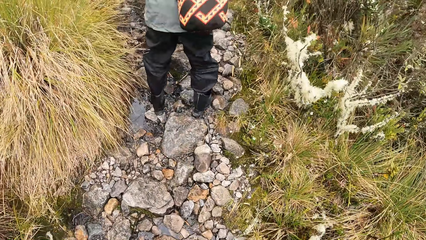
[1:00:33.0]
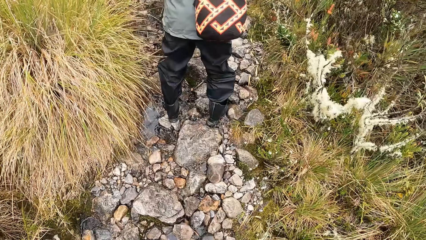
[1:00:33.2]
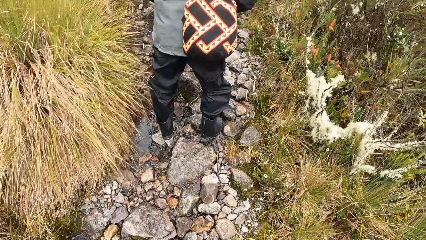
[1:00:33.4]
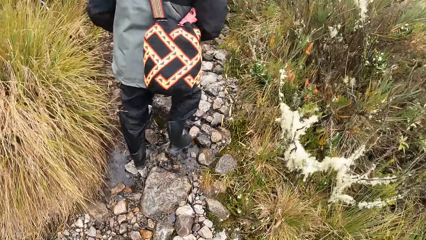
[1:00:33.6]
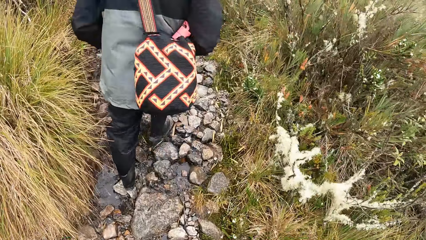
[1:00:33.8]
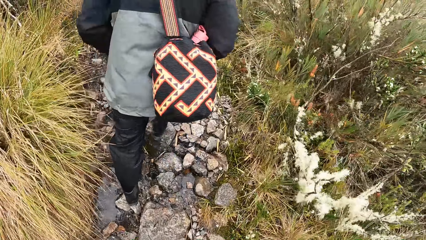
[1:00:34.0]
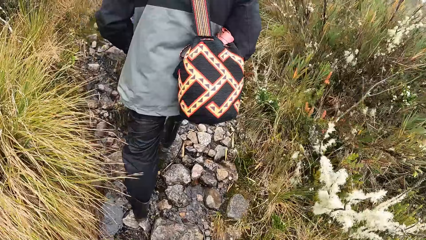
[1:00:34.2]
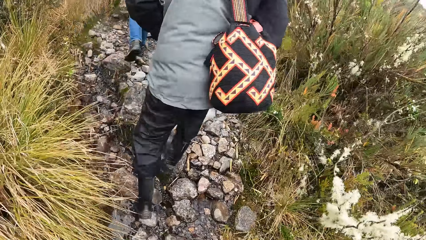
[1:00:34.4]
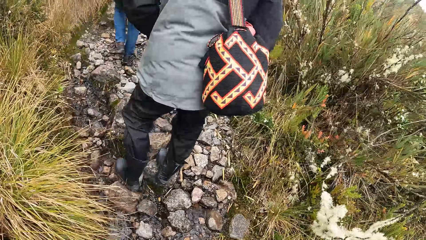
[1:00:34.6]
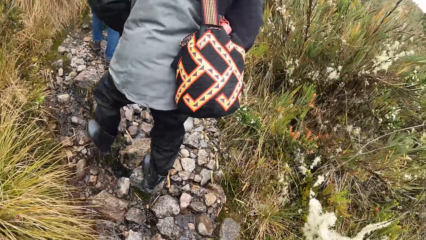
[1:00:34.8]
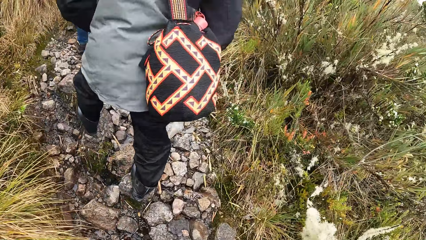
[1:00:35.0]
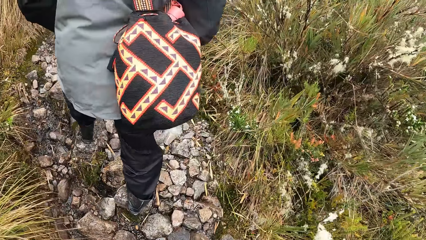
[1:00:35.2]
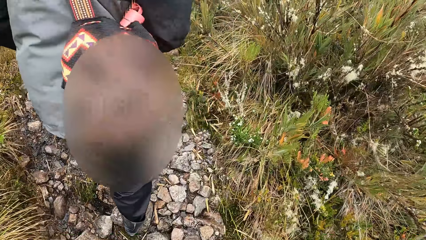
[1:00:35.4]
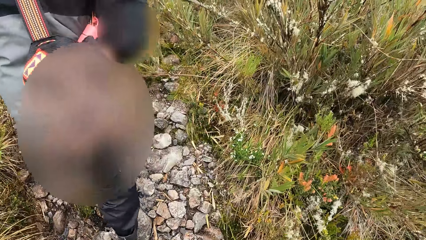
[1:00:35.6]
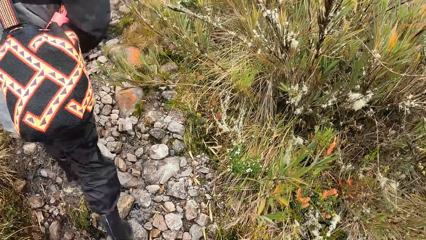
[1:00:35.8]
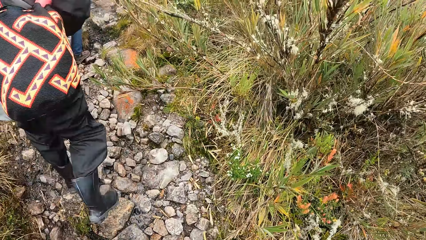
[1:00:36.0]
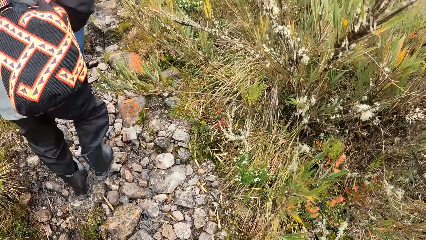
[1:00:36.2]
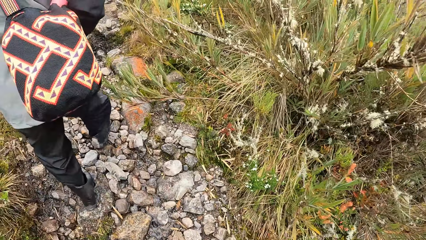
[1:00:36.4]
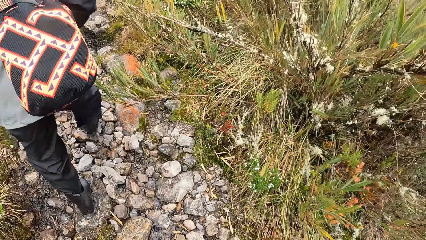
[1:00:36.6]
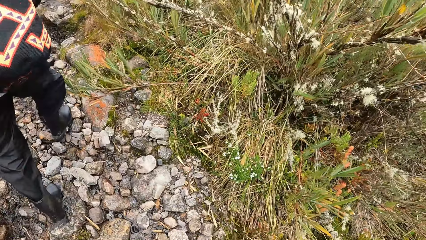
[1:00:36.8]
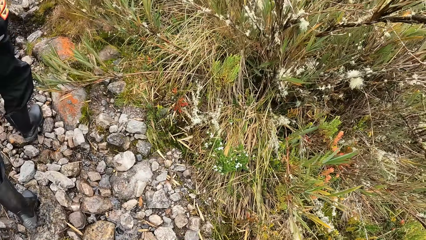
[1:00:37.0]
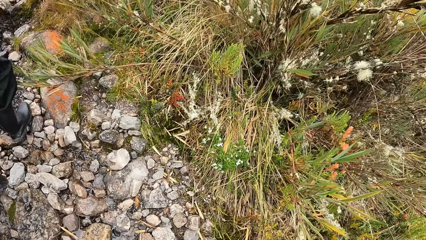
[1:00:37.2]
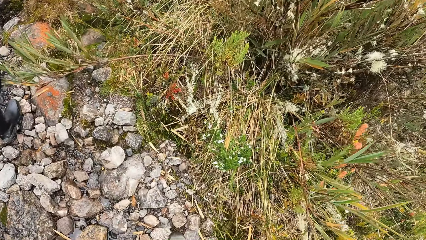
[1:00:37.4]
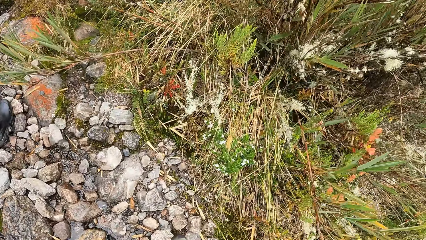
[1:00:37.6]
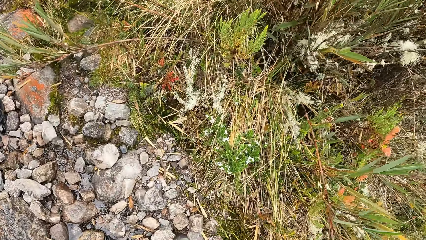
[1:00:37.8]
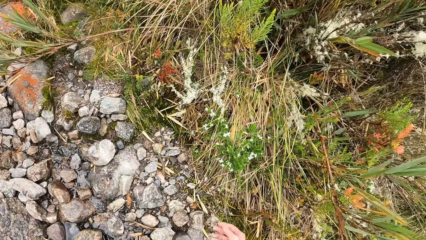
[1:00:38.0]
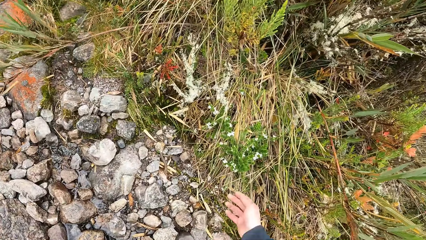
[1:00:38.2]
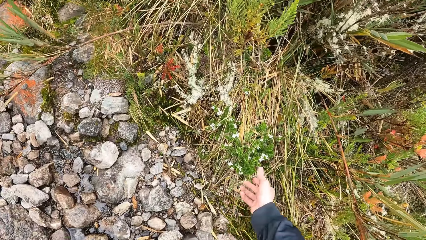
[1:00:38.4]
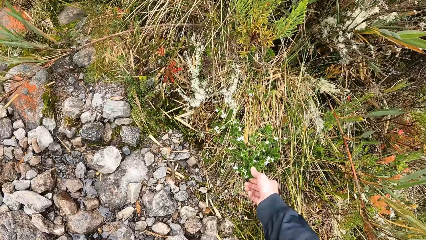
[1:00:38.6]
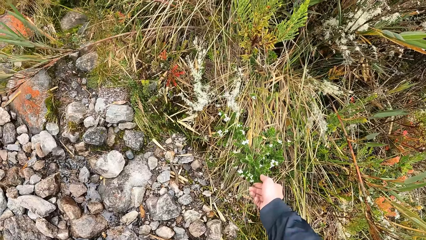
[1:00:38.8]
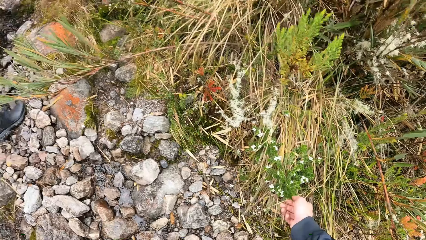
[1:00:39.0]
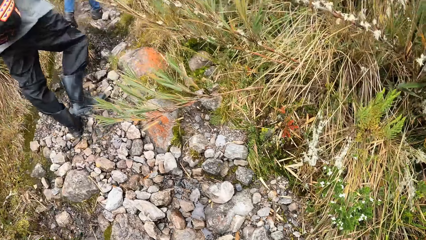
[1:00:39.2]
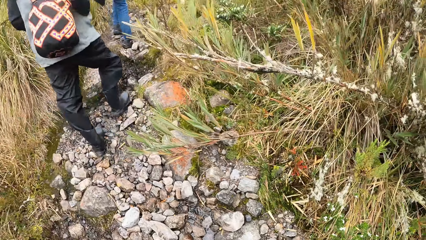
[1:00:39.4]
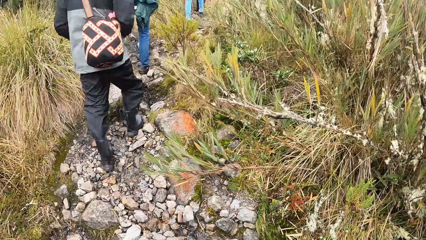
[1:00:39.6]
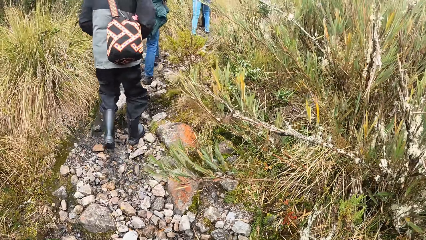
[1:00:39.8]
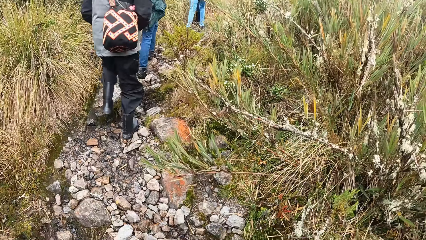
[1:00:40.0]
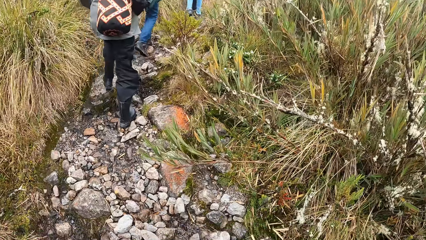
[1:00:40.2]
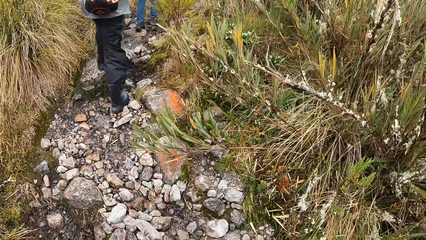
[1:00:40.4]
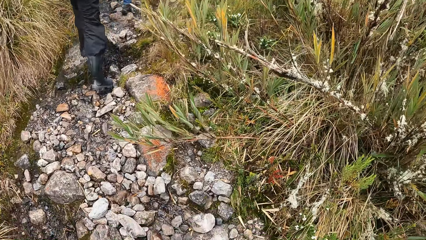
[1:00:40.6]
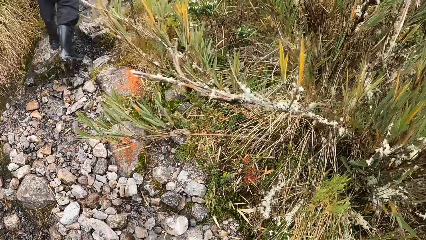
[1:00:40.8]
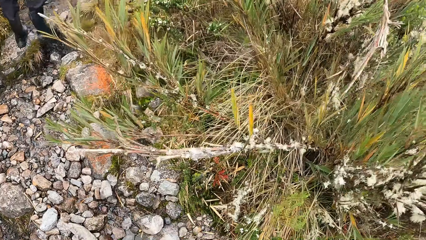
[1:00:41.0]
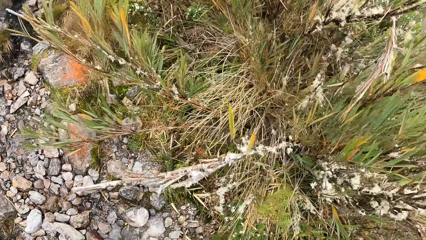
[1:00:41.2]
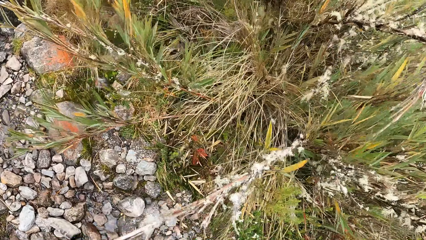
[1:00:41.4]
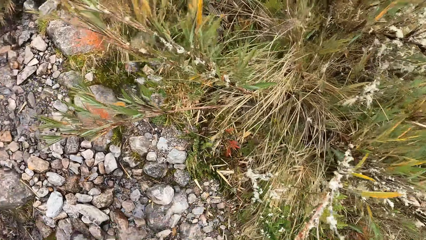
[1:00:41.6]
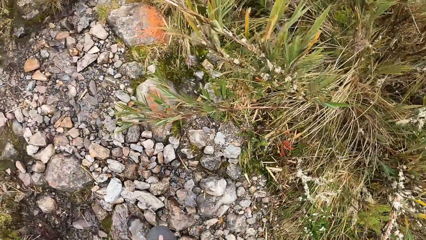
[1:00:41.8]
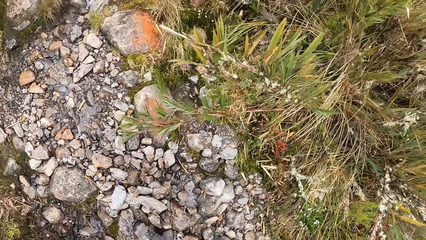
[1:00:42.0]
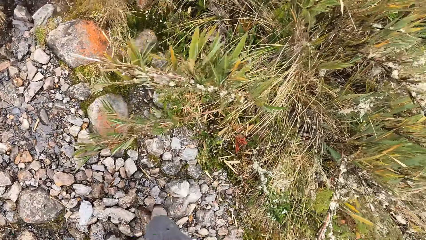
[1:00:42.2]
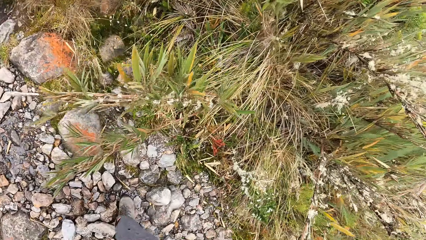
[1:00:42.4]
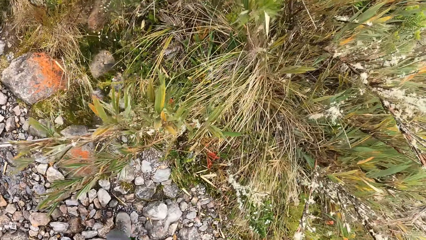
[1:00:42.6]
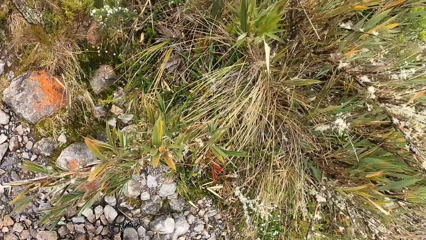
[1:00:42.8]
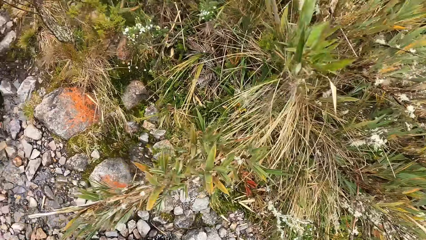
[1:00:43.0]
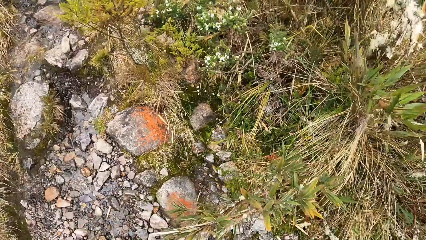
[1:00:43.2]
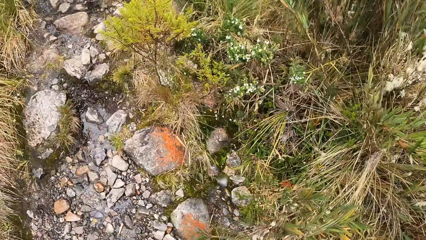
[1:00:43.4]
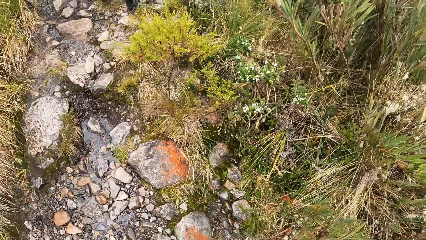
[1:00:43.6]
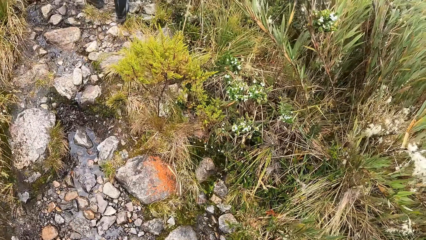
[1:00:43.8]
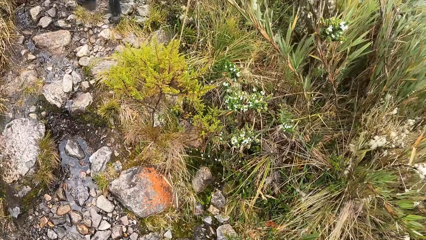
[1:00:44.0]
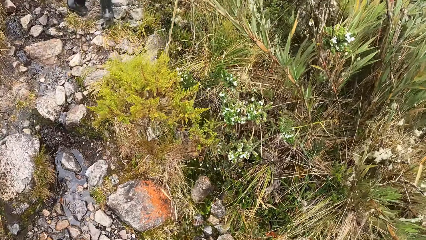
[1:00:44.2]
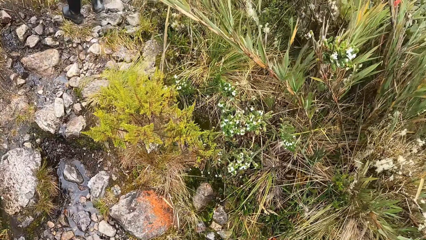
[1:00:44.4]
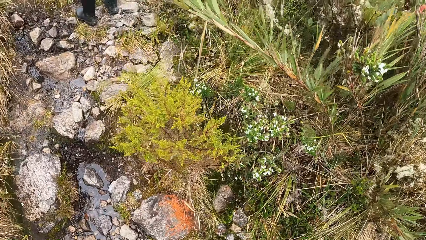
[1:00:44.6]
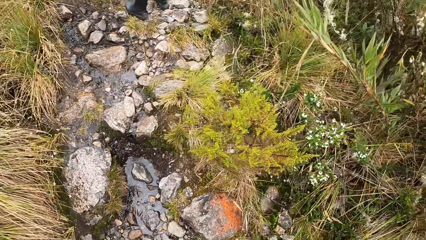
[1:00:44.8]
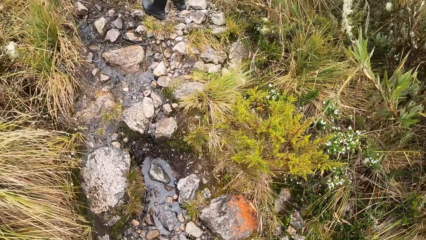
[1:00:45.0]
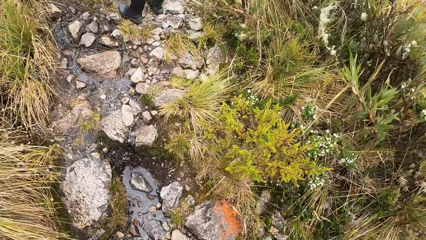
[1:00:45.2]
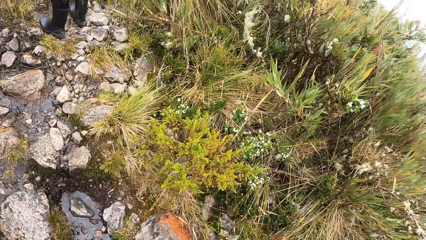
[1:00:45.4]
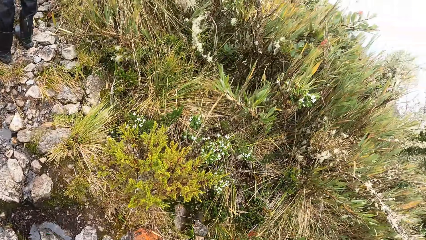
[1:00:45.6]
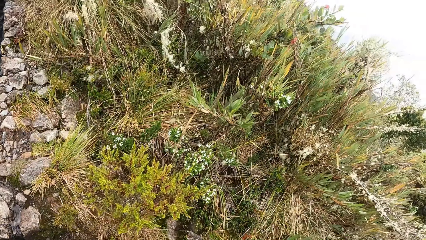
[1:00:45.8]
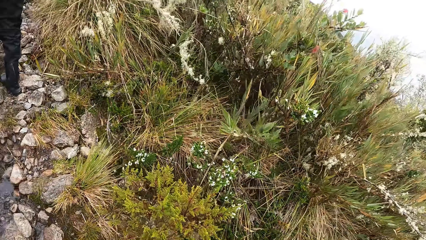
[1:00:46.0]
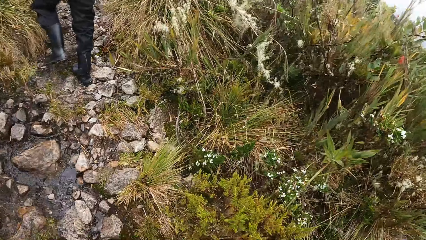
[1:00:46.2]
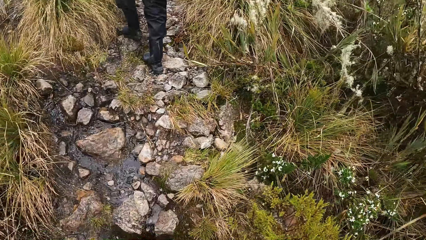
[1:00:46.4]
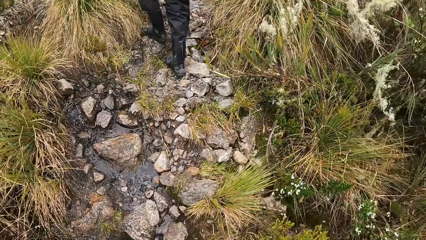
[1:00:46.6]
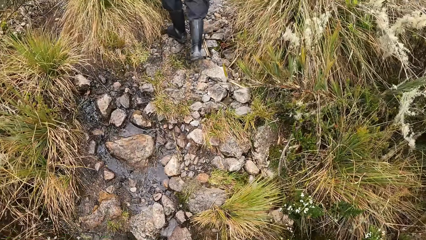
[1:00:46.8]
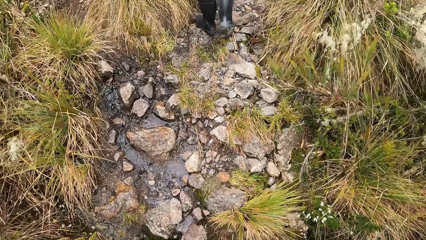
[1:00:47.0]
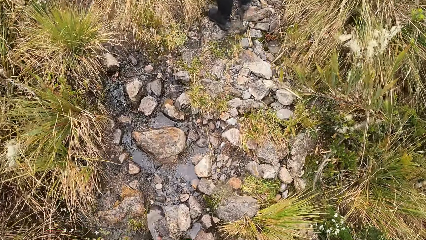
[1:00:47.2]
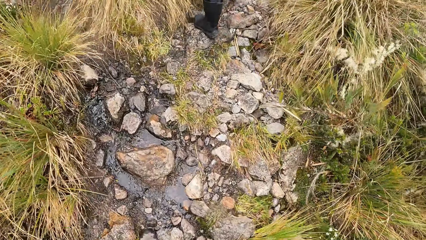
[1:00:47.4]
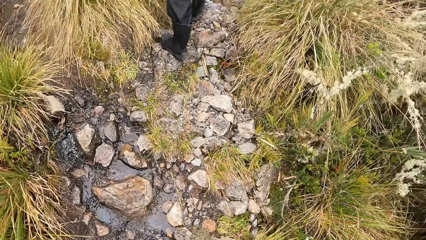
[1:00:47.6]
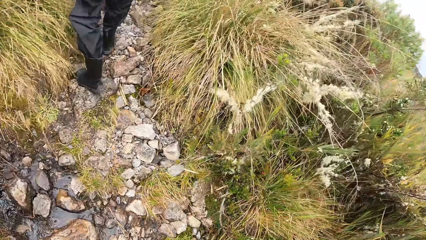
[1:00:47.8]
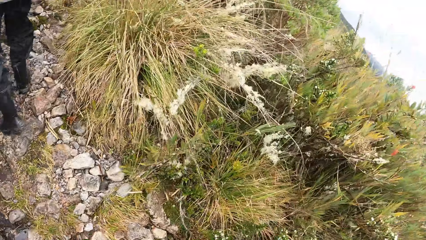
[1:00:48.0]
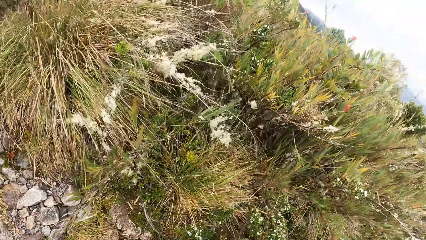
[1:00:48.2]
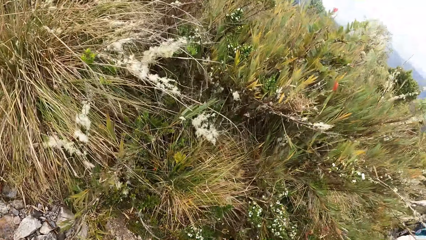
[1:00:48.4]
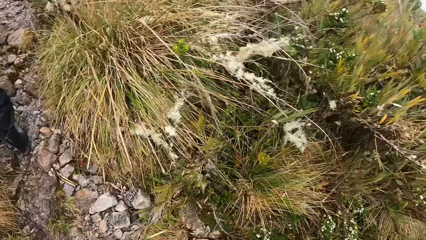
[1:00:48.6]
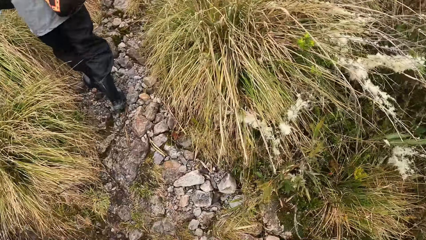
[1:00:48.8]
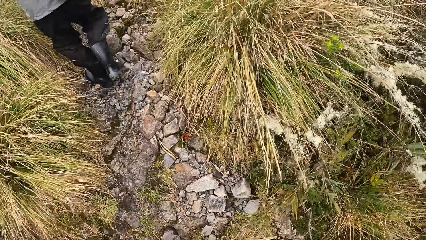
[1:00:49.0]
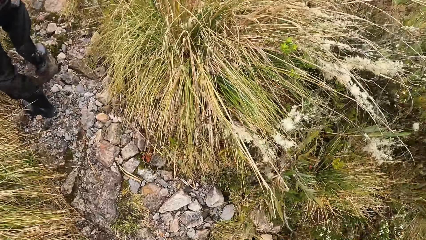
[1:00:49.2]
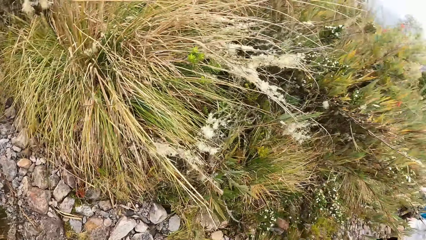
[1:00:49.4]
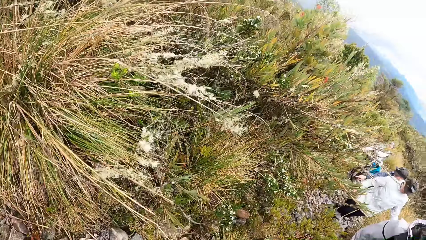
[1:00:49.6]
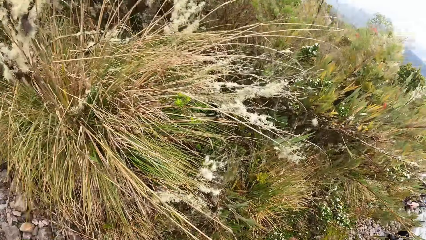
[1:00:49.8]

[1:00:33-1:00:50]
The camera wearer touches a grass or flower with his right hand. He walks on the field.
